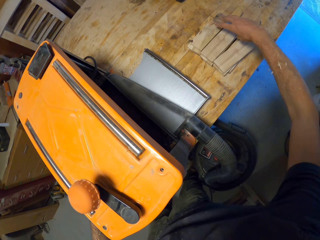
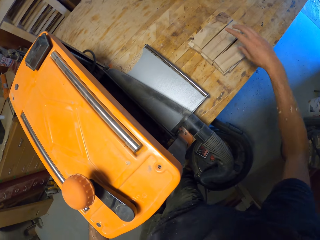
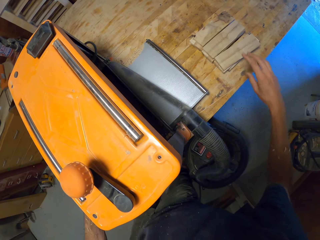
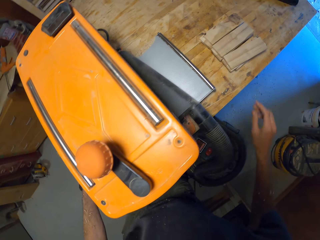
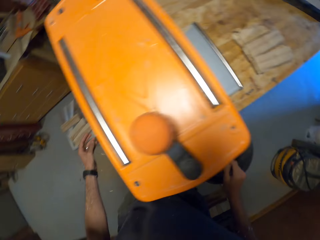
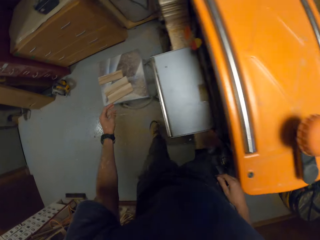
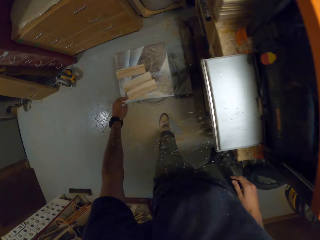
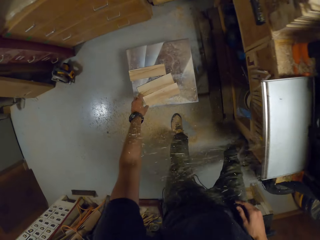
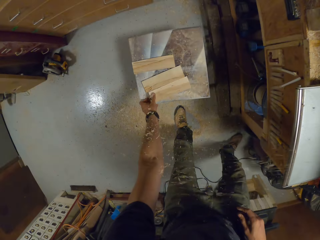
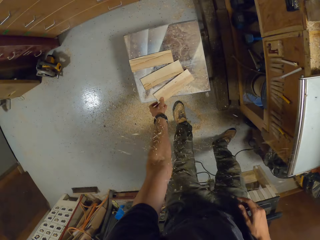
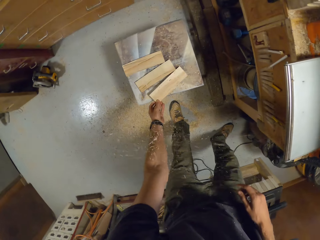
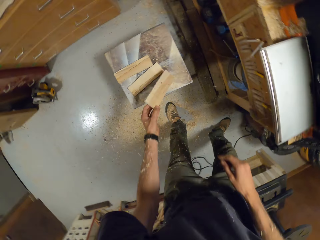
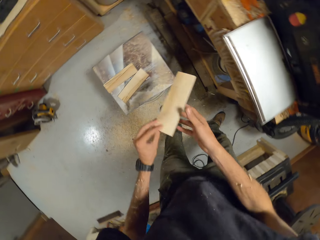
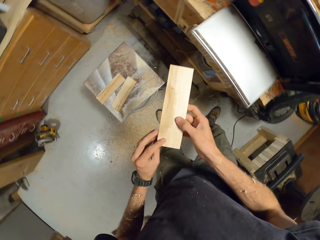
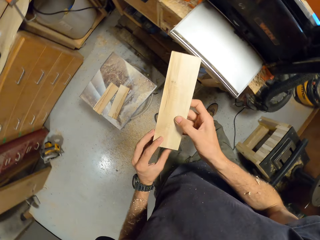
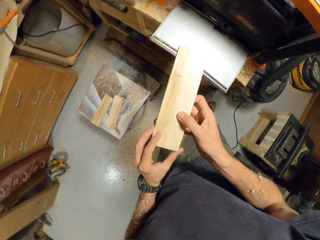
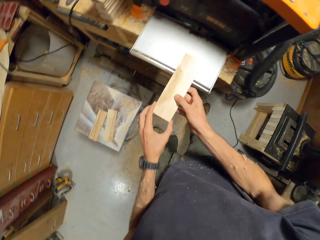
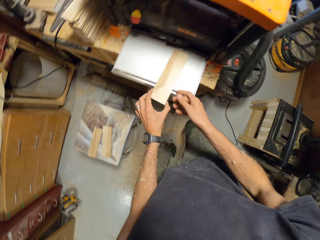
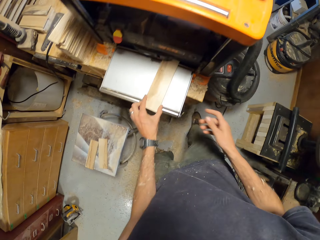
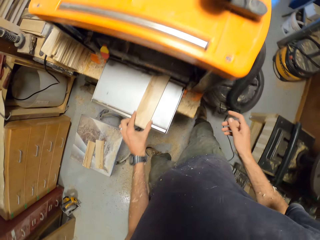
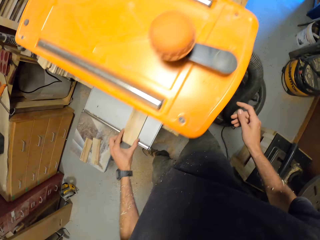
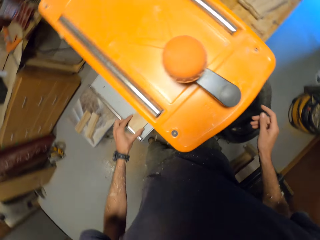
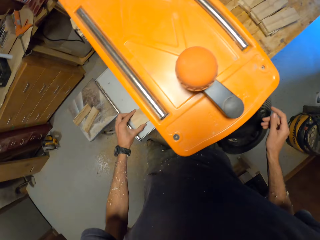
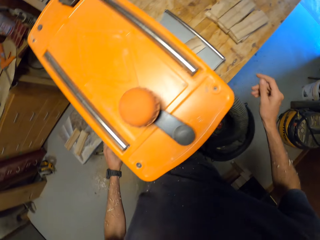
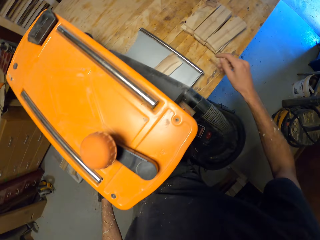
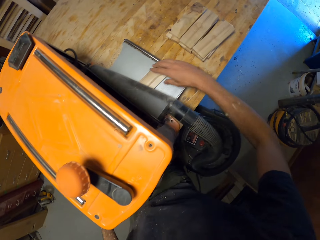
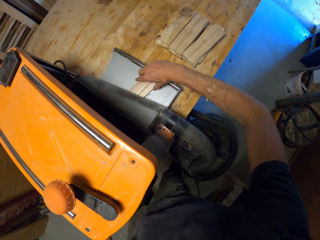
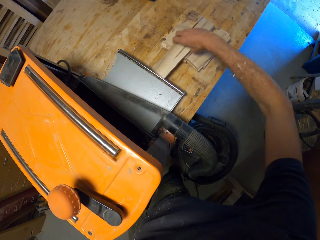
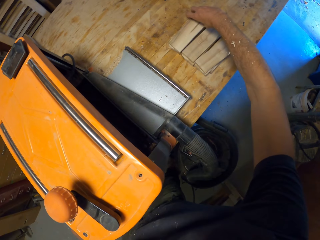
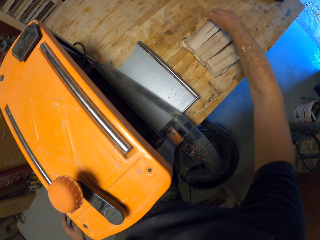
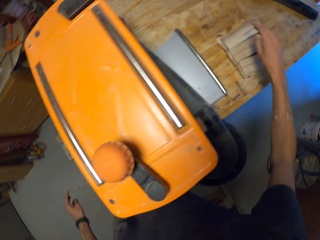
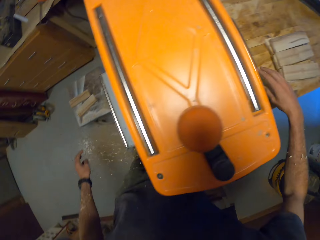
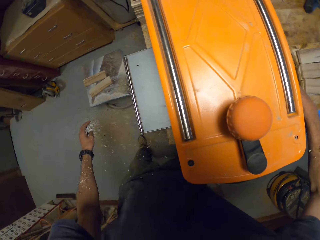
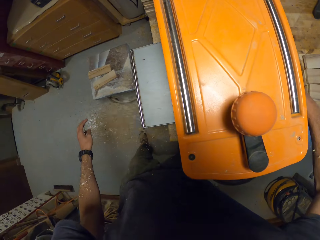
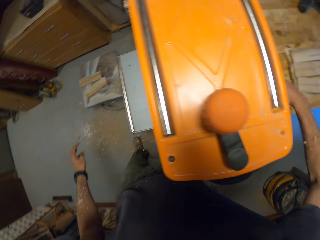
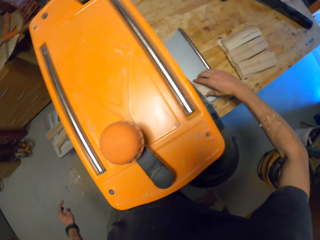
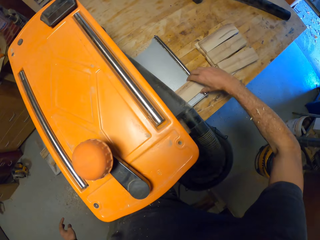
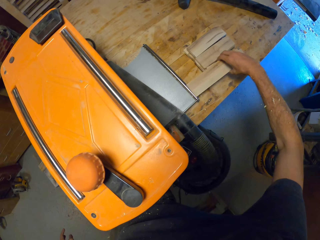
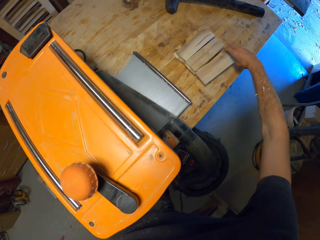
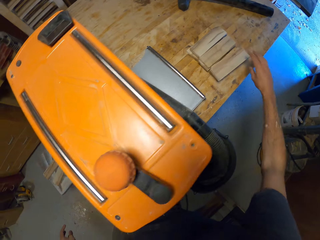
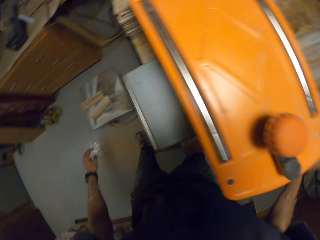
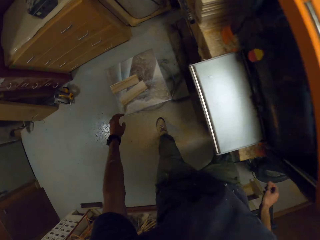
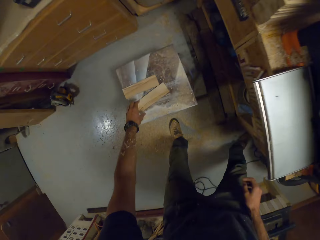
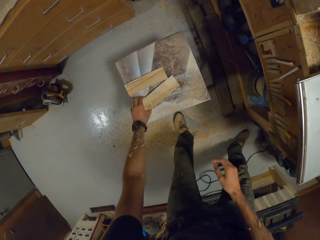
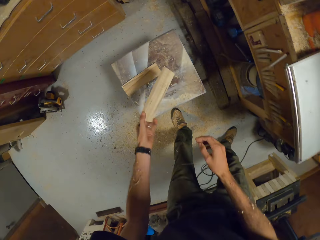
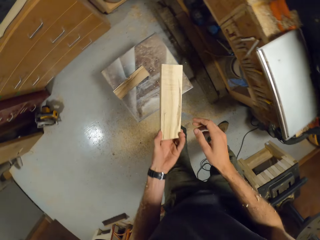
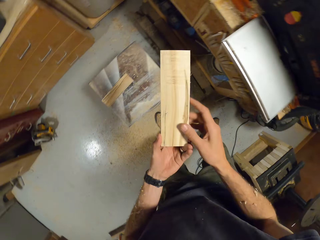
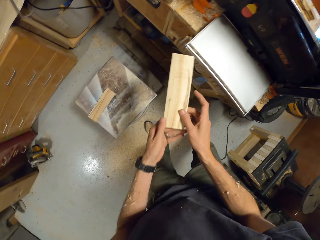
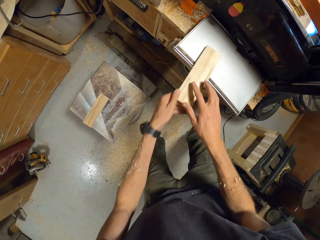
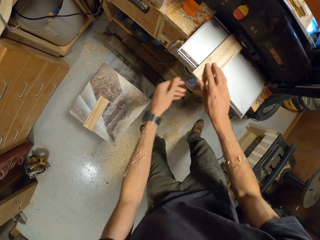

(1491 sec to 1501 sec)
The camera wearer places the wood aside. He picks another plank from the stool with his hands. He pushes the wood through the thickness planer. He places the plank in his hands in the electric planer's feed bed. He removes the plank from the electric planer's feed-out bed to the table with his right hand. He lays the wood aside and grips the wood. He removes the plank from the electric planer's feed-out bed to the table with his right hand. He places the wood aside. He picks another plank from the stool with his hands.

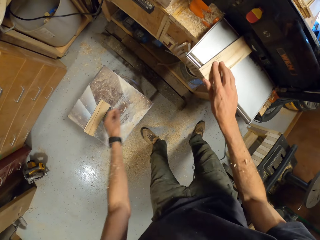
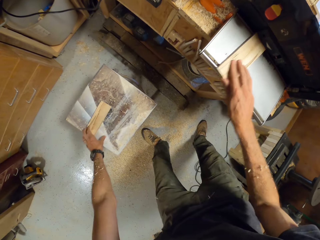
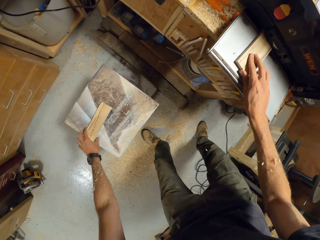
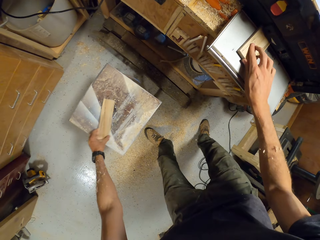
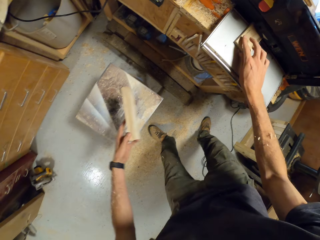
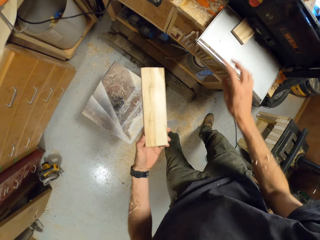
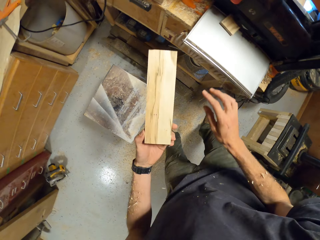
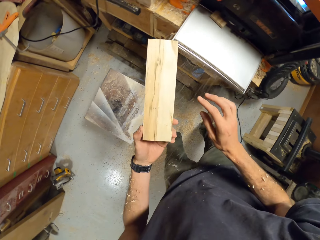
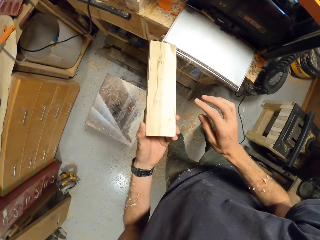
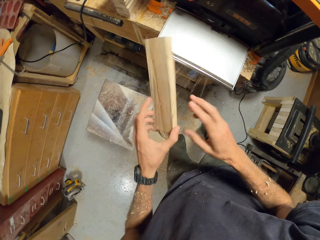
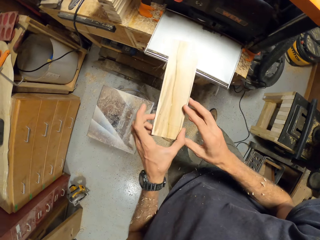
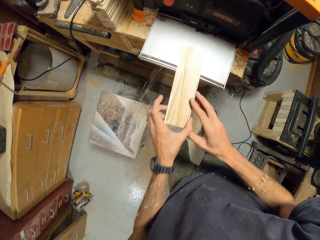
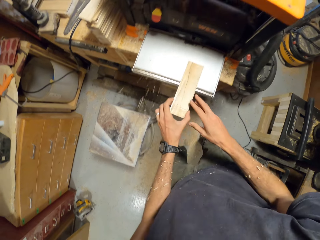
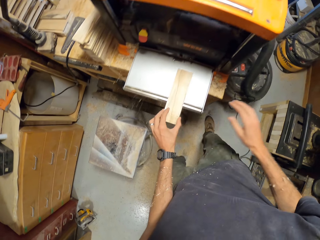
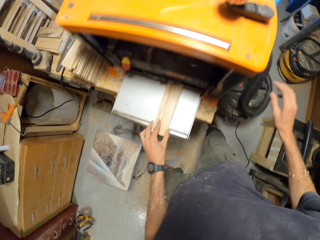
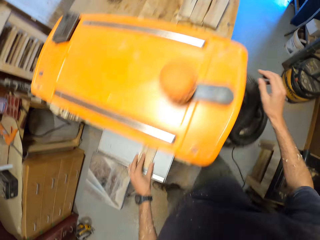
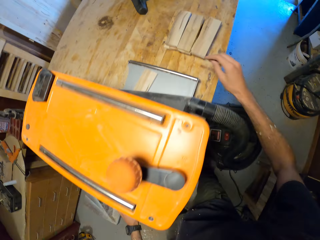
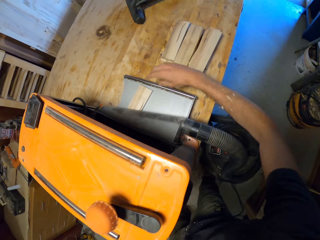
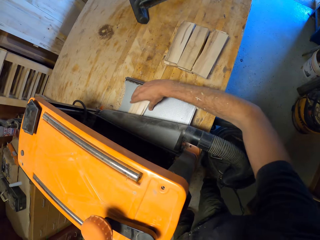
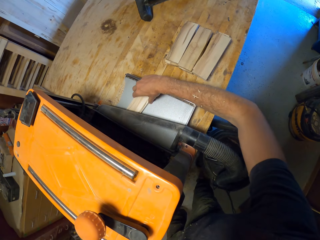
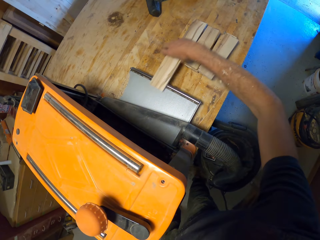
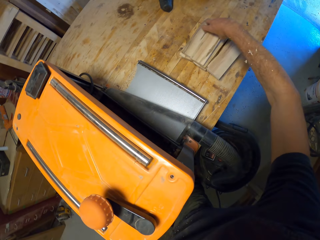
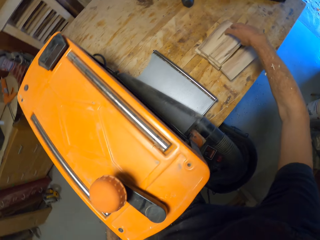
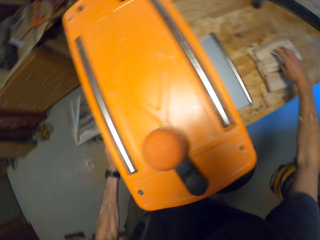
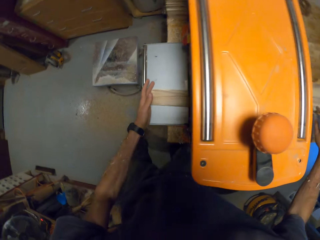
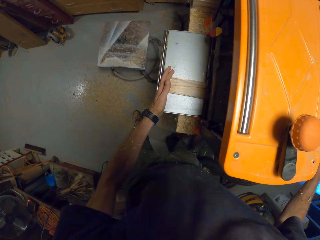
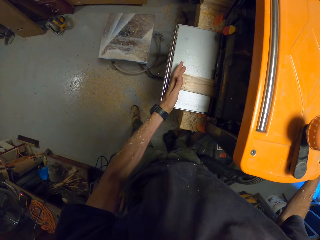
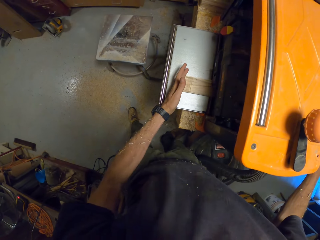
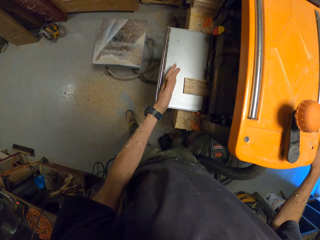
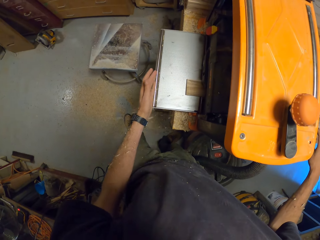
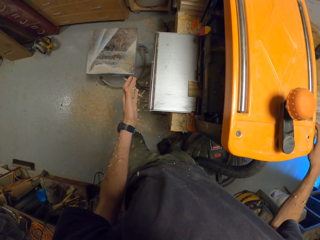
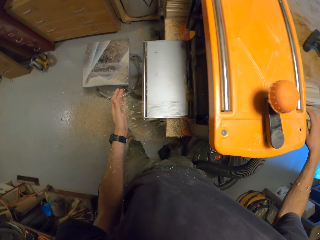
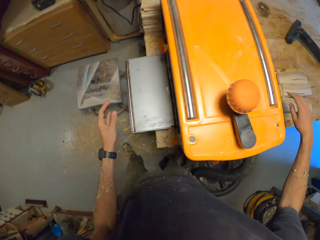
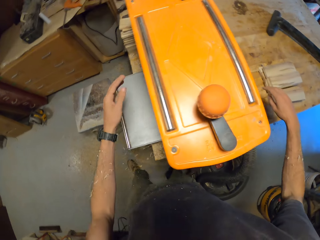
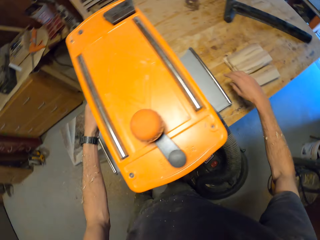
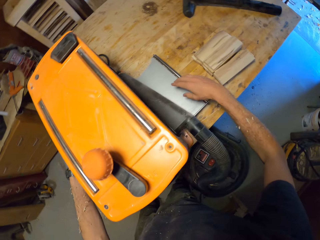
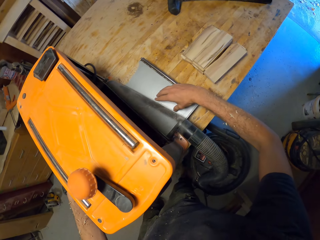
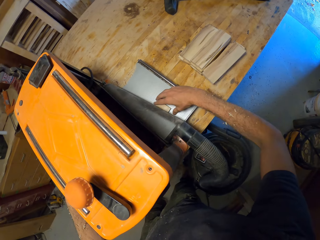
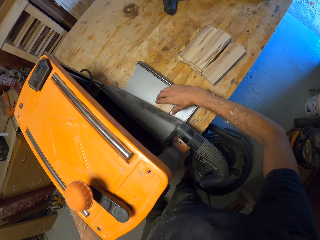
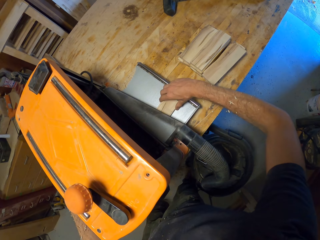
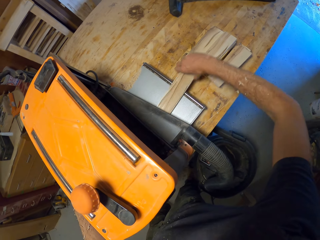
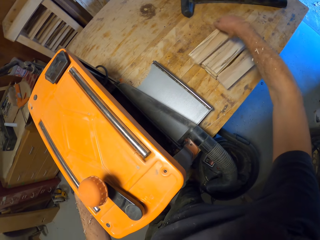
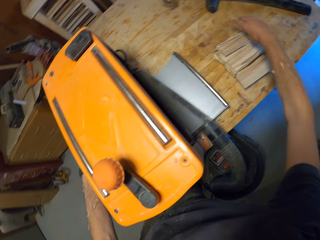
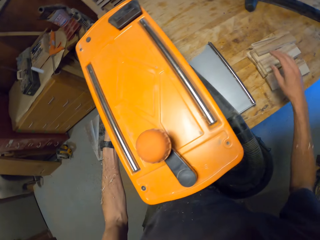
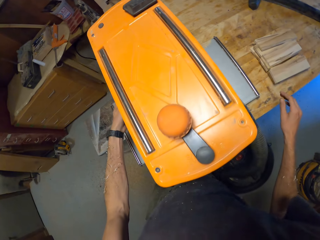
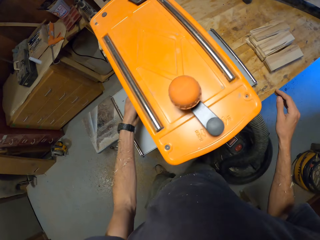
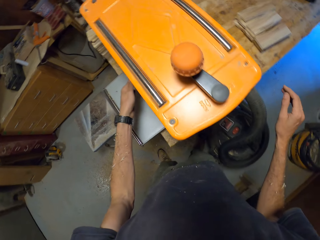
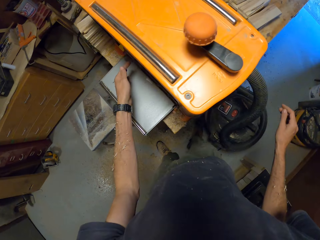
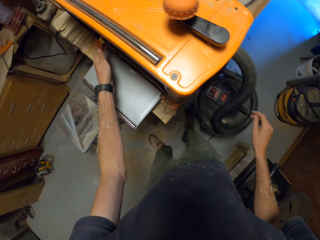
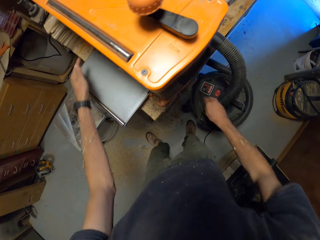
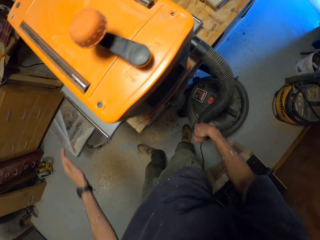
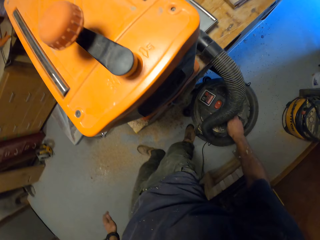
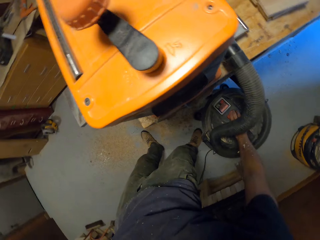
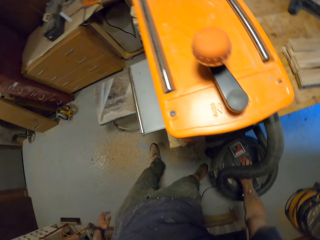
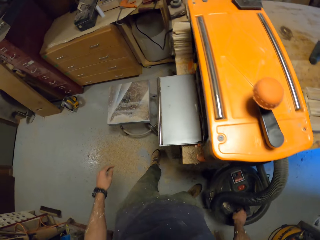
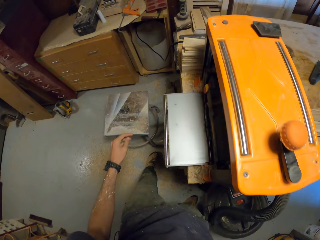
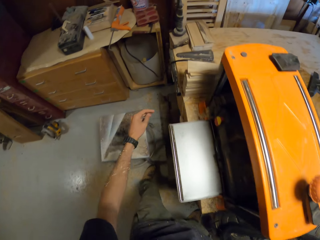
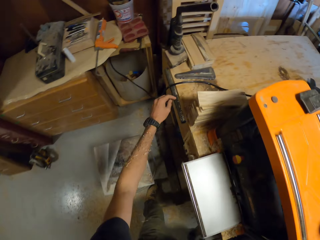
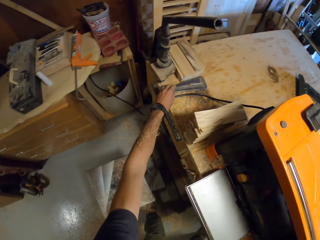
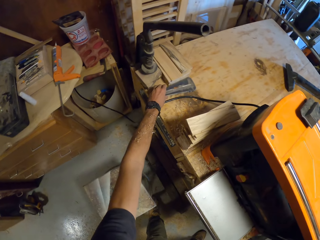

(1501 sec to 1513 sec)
The camera wearer places the plank in his hands in the electric planer's feed bed. He pushes the wood through the thickness planer. He picks another plank from the stool with his hands. He looks at the wood. He places the plank in his hands in the electric planer's feed bed. He removes the plank from the electric planer's feed-out bed to the table with his right hand. He places the wood aside and pushes the wood through the thickness planer. He removes the plank from the electric planer's feed-out bed to the table with his right hand. He lays the wood aside. He presses the switch on the electric planer with his right hand. He presses the switch on the vacuum cleaner with his right hand. He touches the switch. He picks a caliper case from the work table with his left hand.
